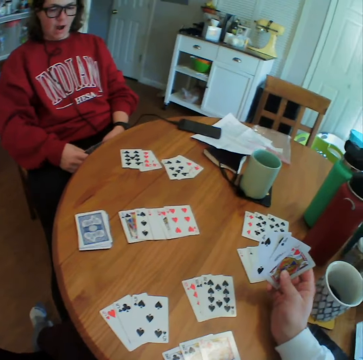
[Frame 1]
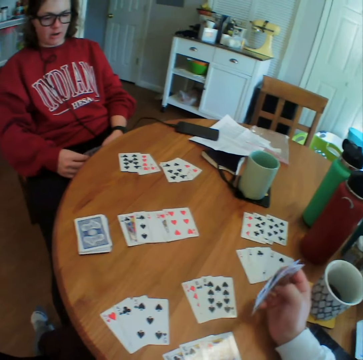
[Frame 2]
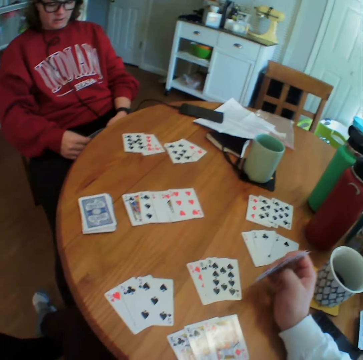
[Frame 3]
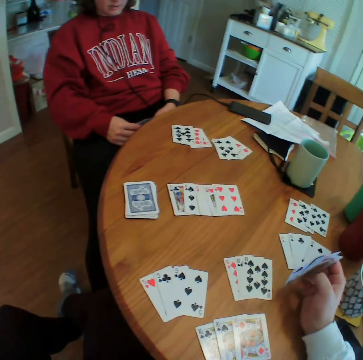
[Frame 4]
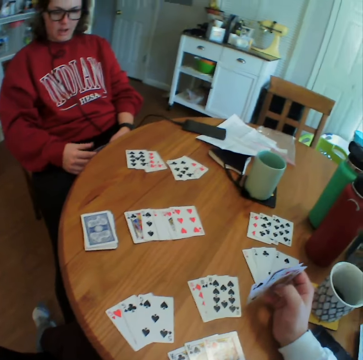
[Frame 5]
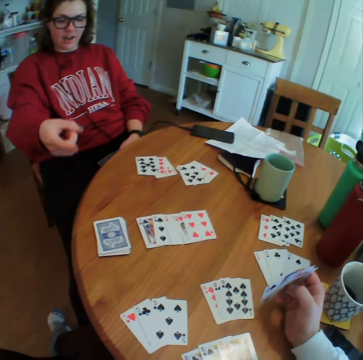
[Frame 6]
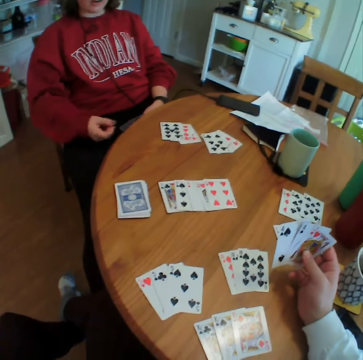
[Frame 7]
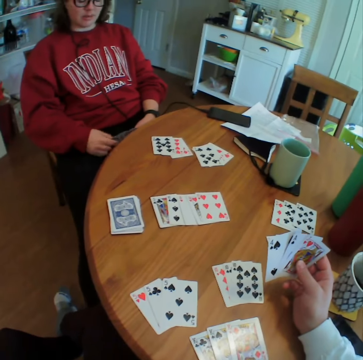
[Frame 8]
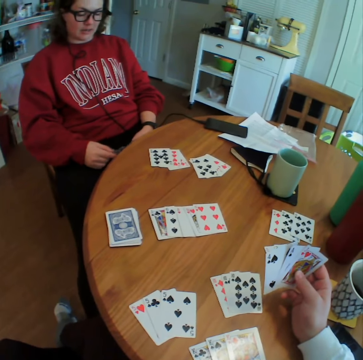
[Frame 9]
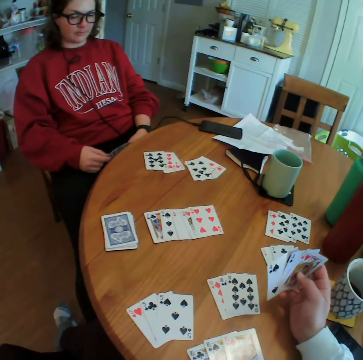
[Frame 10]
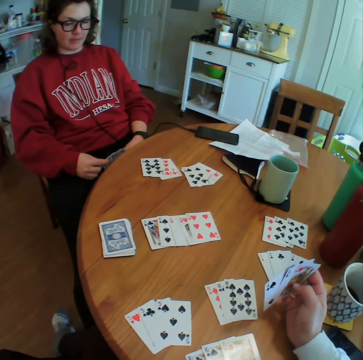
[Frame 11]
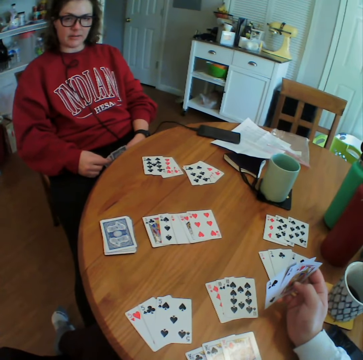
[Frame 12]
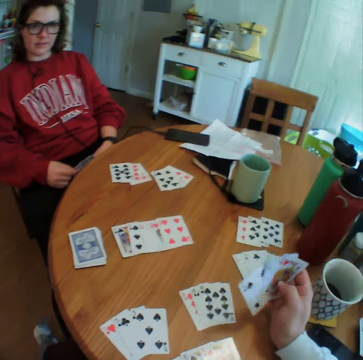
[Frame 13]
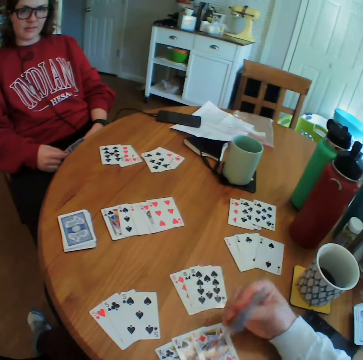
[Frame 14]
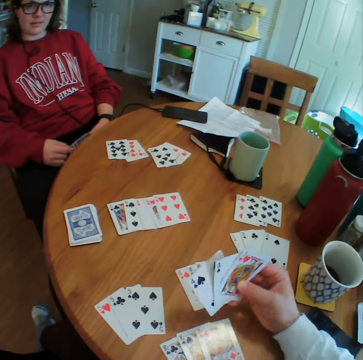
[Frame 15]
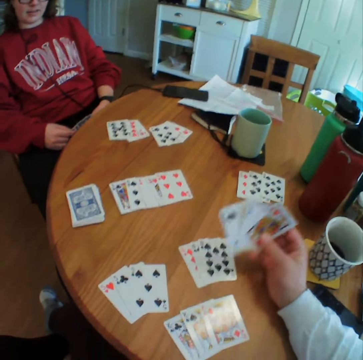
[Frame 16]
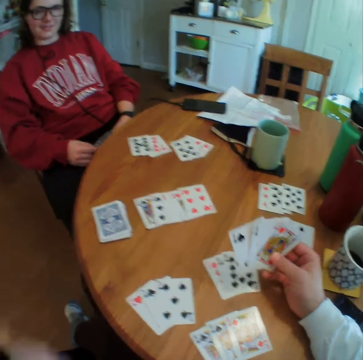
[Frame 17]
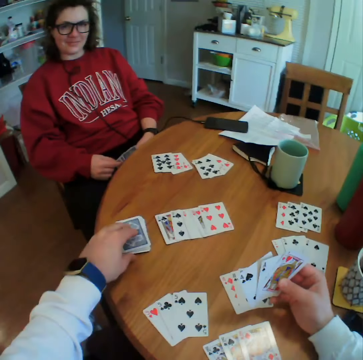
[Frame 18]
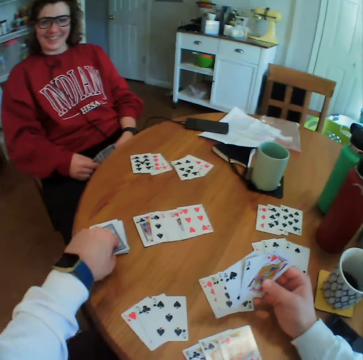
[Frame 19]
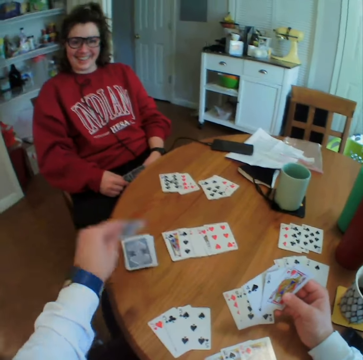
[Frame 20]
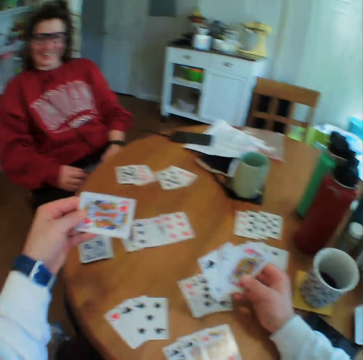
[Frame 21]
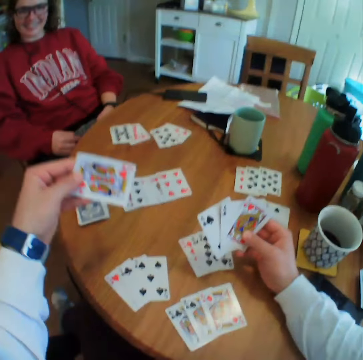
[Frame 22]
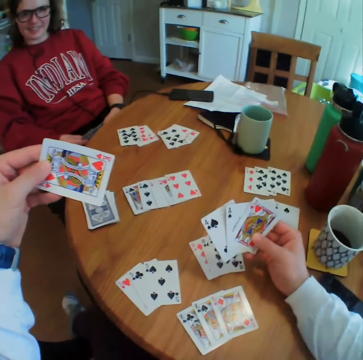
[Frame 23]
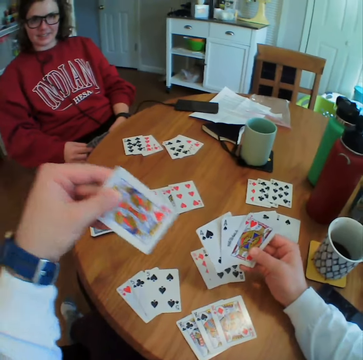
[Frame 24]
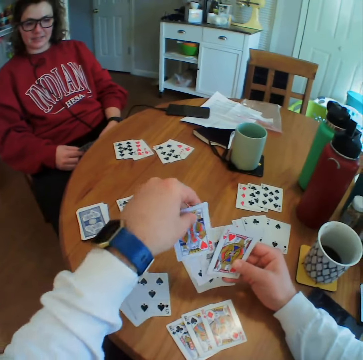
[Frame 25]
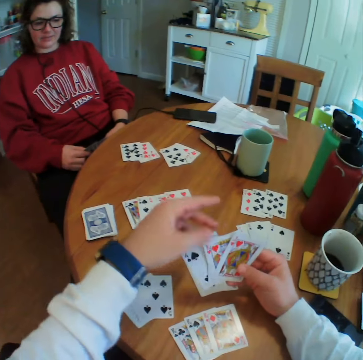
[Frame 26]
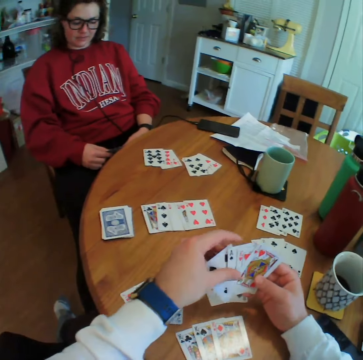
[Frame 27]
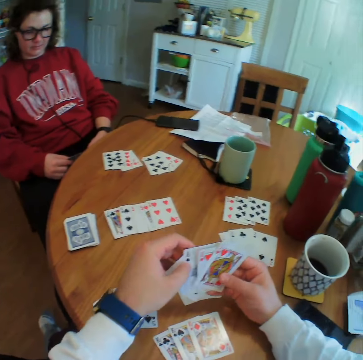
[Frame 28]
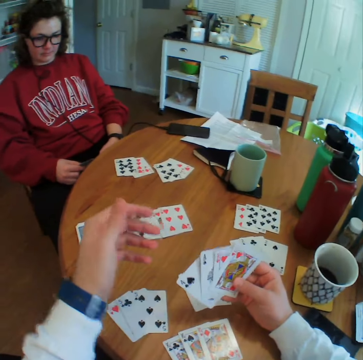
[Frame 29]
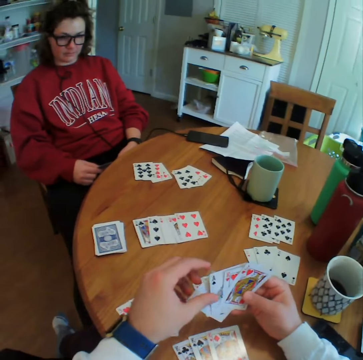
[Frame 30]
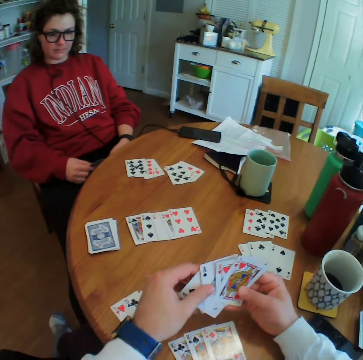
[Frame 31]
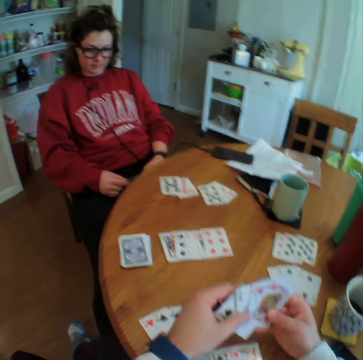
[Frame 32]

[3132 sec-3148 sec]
The camera wearer talks to a person. They pick up a card and mix the cards.

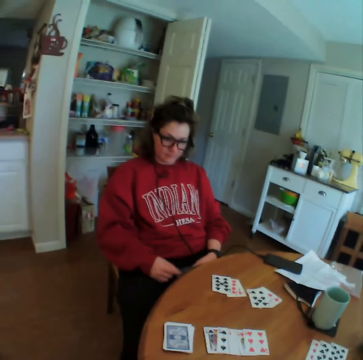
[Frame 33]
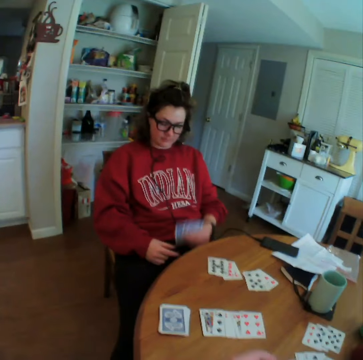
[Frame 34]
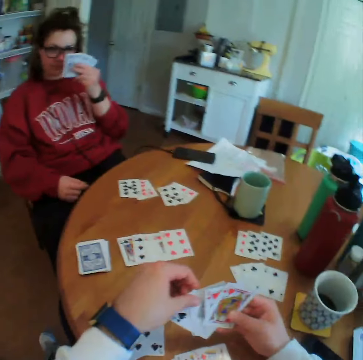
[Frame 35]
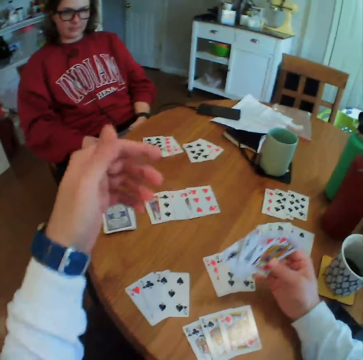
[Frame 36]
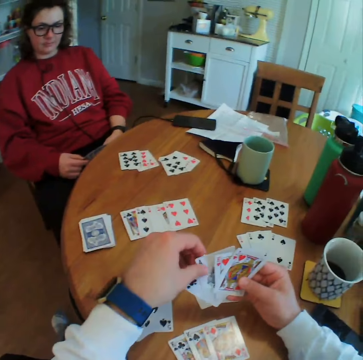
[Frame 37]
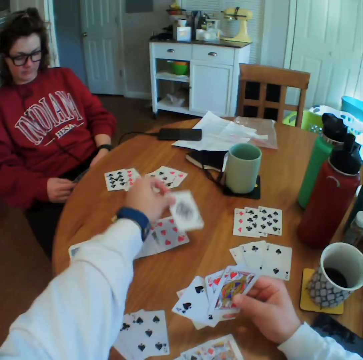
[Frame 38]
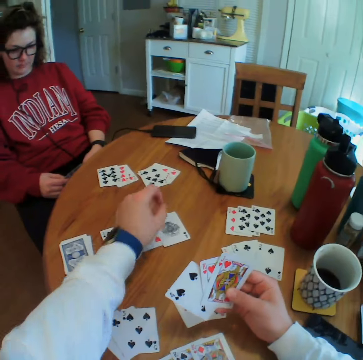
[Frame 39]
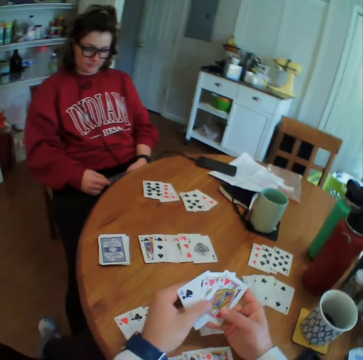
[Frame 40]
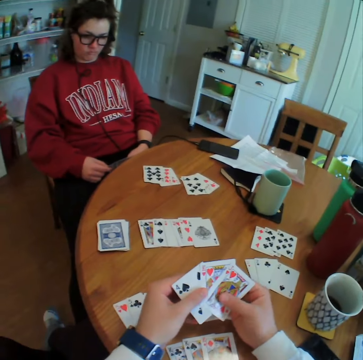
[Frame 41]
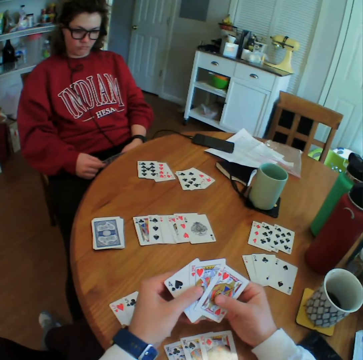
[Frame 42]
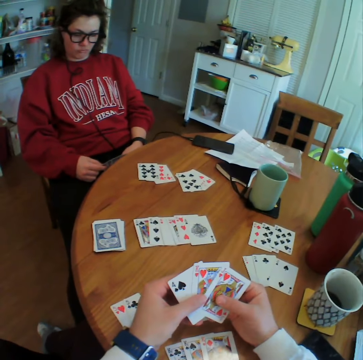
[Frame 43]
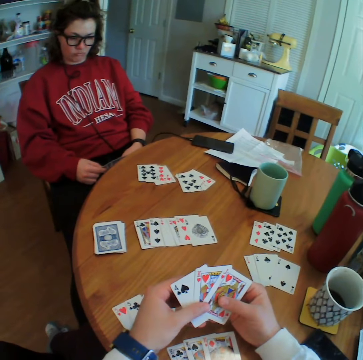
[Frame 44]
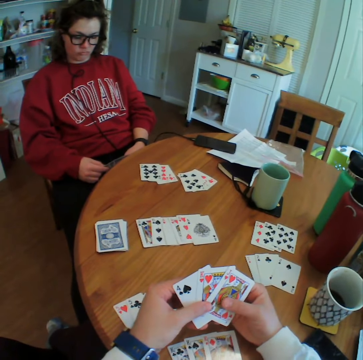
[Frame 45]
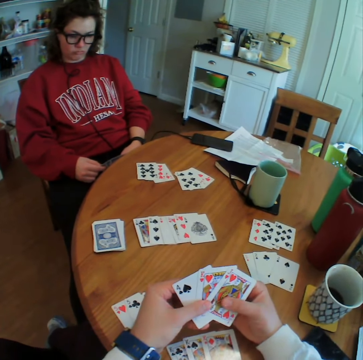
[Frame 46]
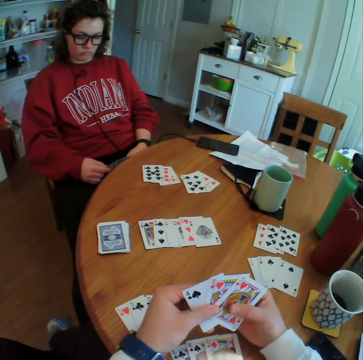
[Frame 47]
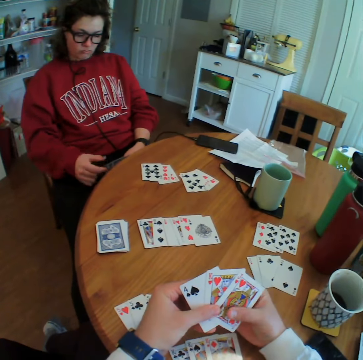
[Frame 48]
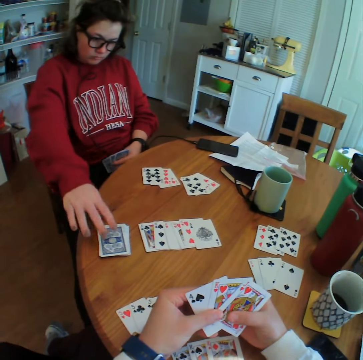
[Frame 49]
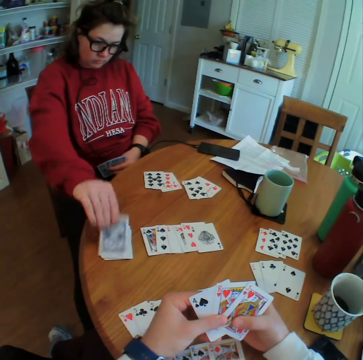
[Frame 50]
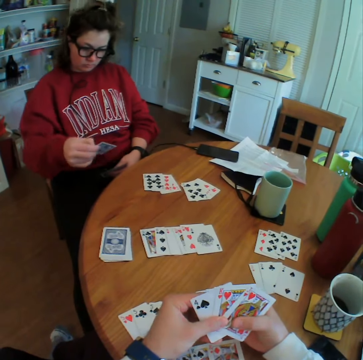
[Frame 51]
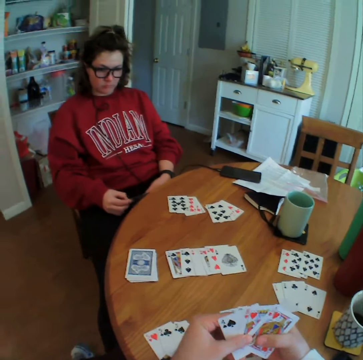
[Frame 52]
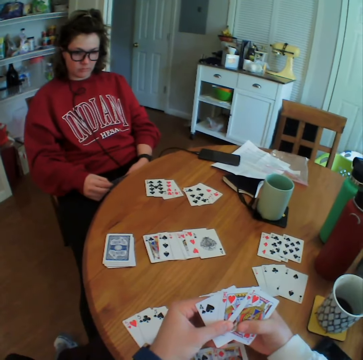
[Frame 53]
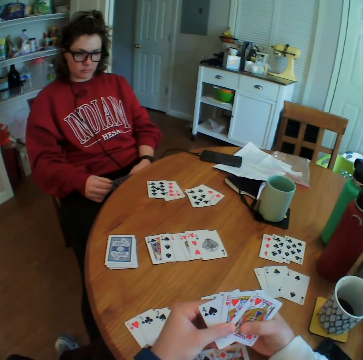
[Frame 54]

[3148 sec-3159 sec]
The camera wearer puts the card down. They look around. A person picks up the card.

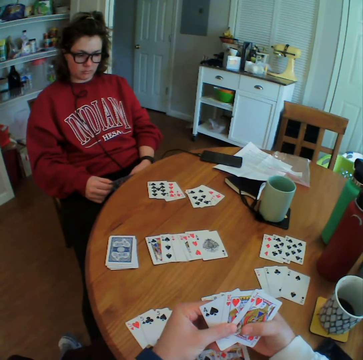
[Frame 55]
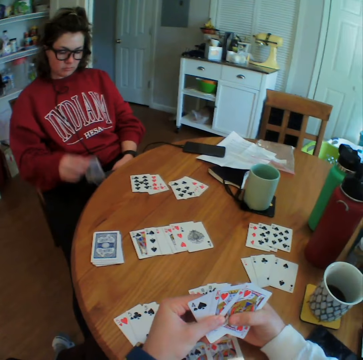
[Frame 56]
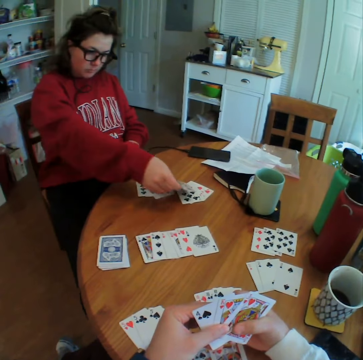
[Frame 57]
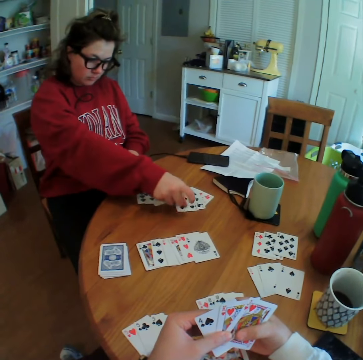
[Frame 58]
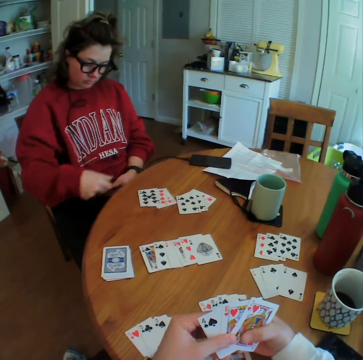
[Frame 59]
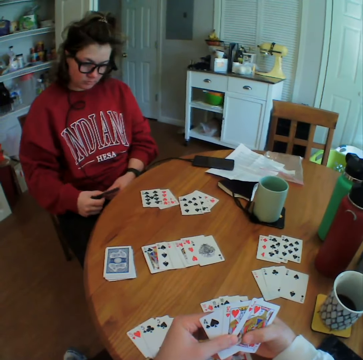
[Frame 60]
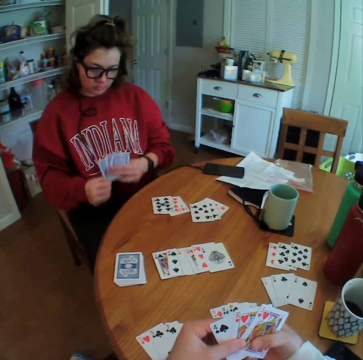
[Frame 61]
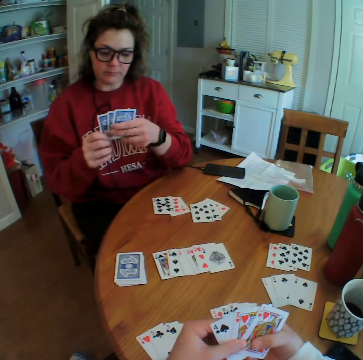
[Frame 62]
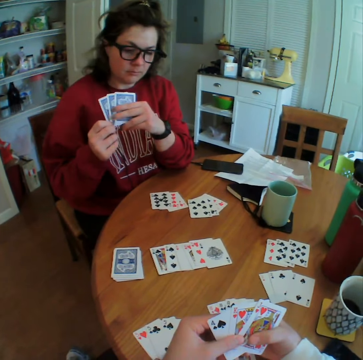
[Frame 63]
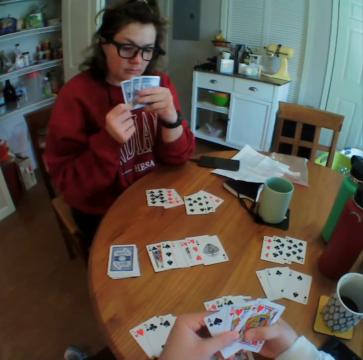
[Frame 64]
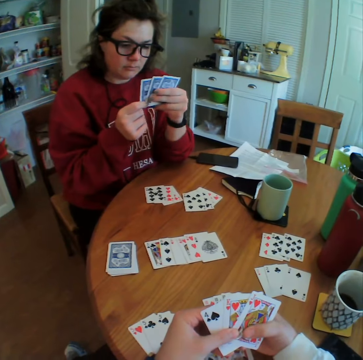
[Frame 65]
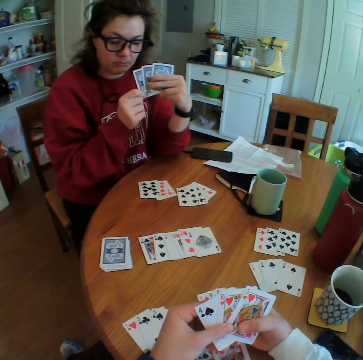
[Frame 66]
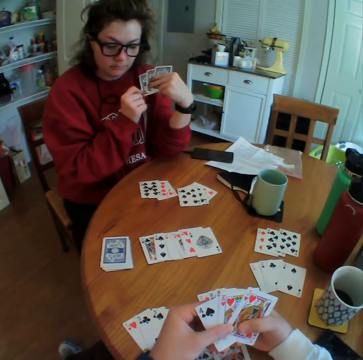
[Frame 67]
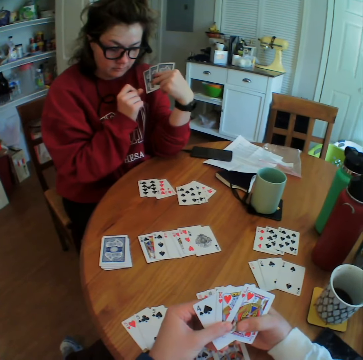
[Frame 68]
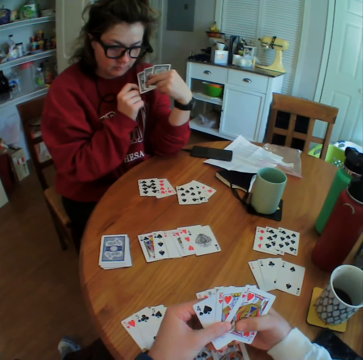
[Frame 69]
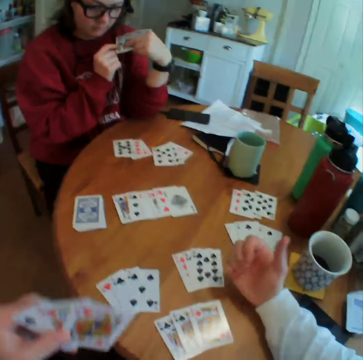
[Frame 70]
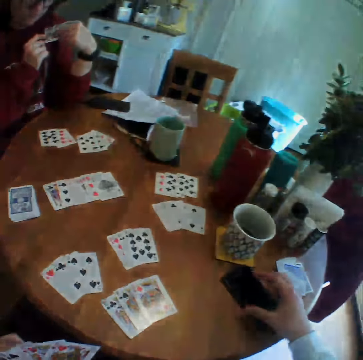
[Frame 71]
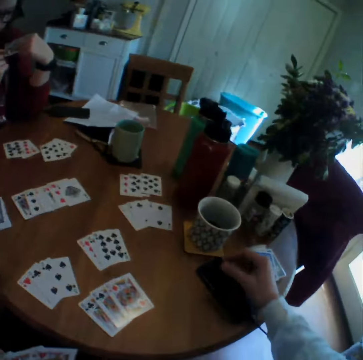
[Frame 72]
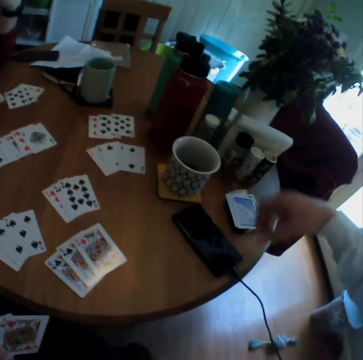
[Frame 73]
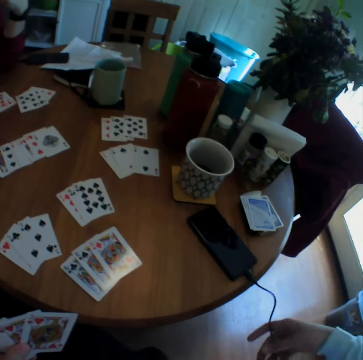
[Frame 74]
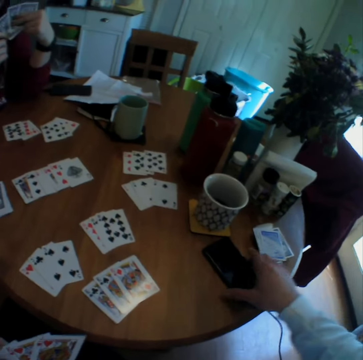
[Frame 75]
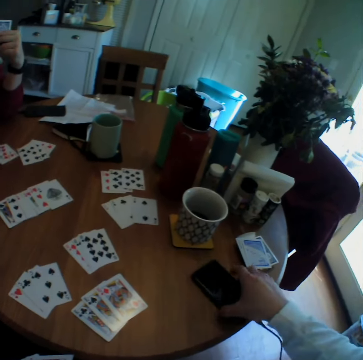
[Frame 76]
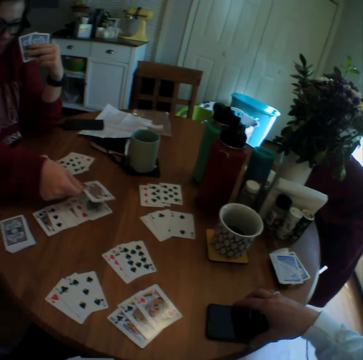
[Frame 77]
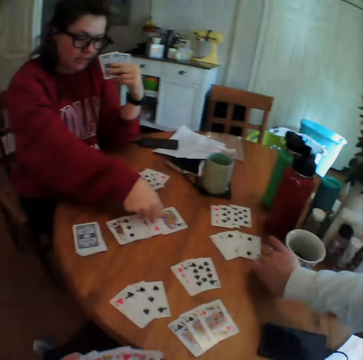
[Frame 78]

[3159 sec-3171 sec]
A person puts the card aside. The camera wearer looks around. He touches the phone and holds the phone.
